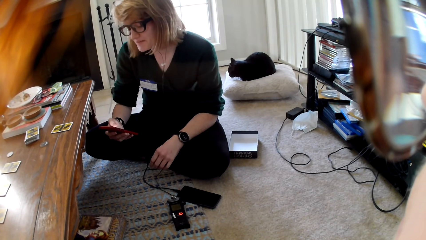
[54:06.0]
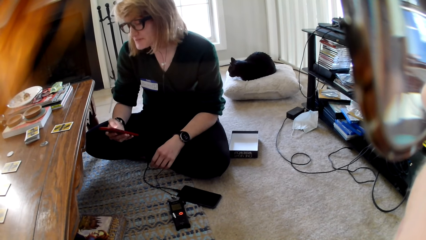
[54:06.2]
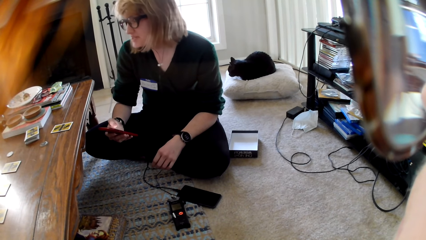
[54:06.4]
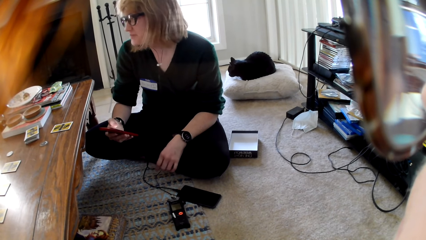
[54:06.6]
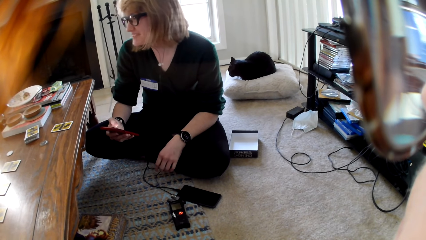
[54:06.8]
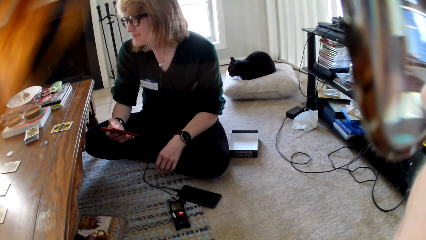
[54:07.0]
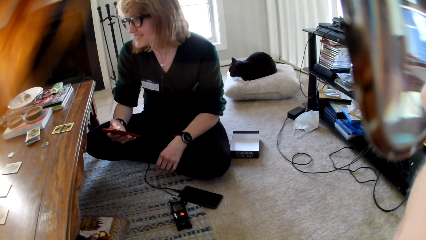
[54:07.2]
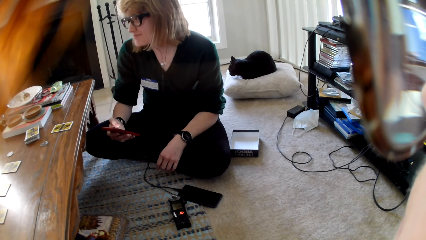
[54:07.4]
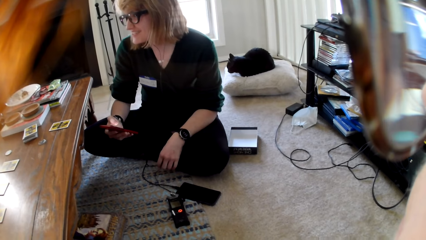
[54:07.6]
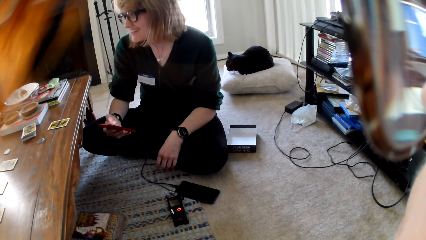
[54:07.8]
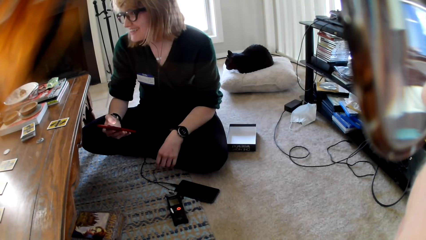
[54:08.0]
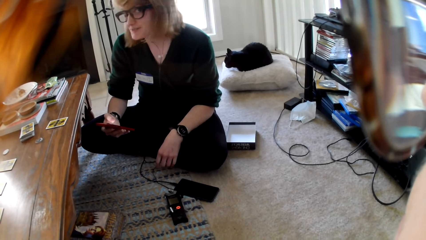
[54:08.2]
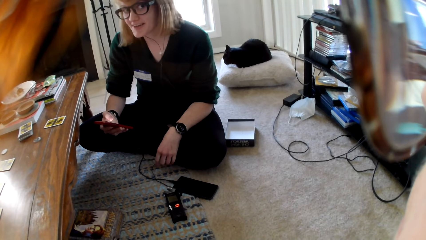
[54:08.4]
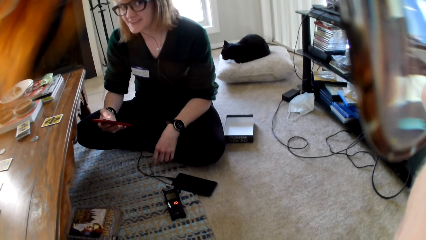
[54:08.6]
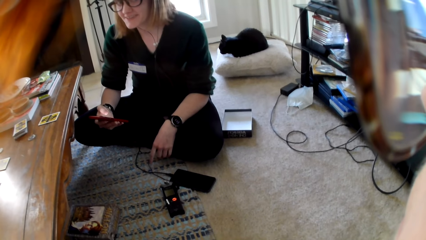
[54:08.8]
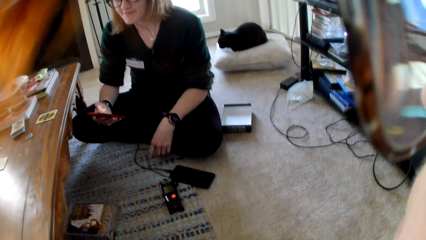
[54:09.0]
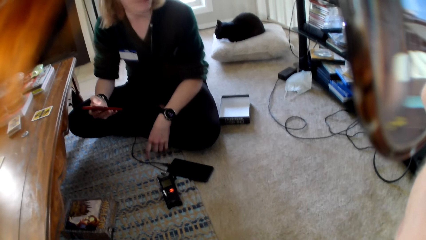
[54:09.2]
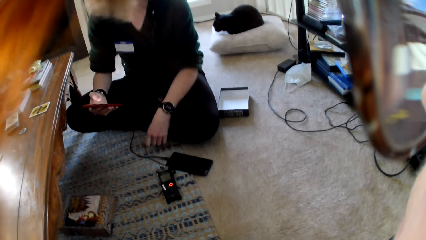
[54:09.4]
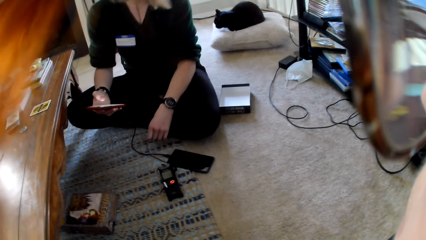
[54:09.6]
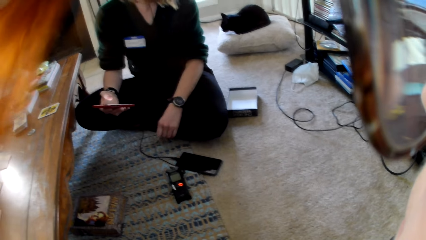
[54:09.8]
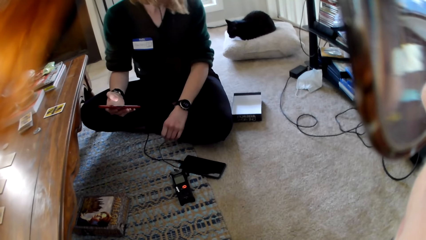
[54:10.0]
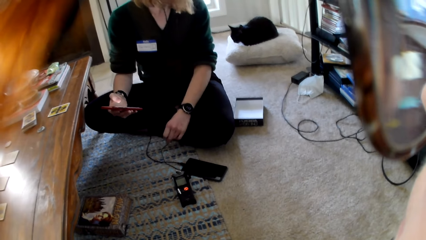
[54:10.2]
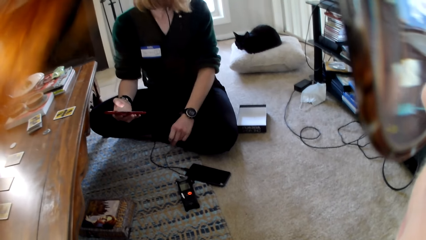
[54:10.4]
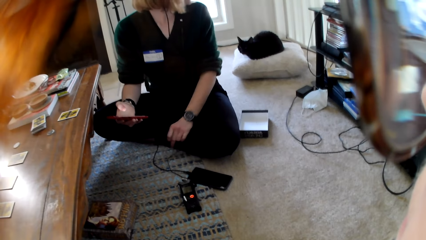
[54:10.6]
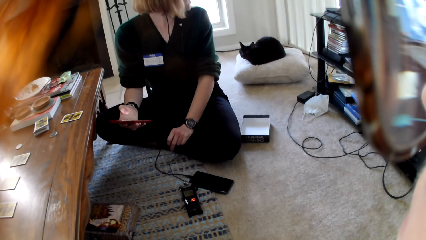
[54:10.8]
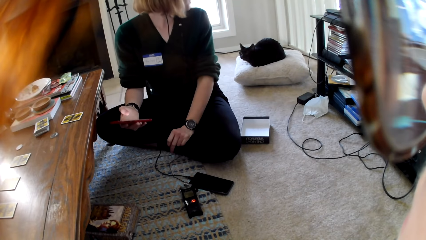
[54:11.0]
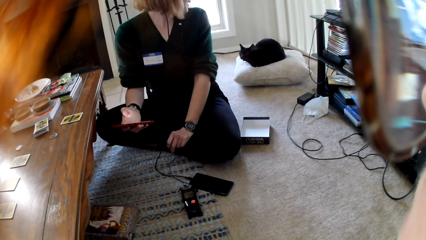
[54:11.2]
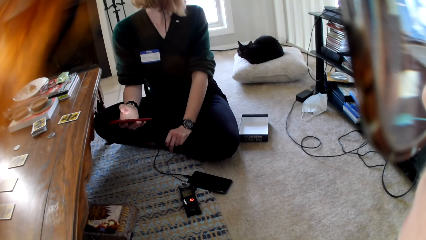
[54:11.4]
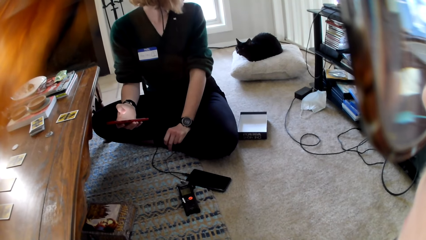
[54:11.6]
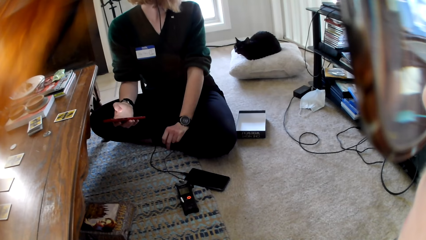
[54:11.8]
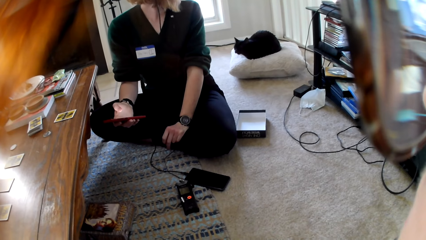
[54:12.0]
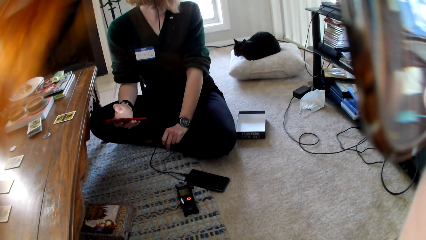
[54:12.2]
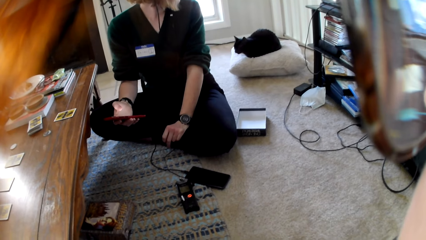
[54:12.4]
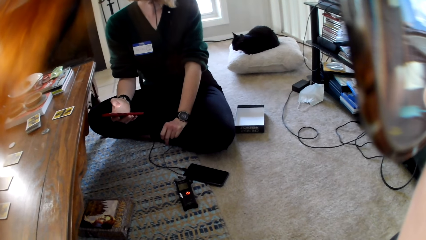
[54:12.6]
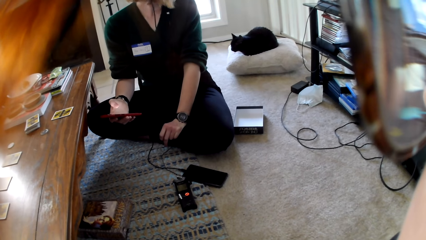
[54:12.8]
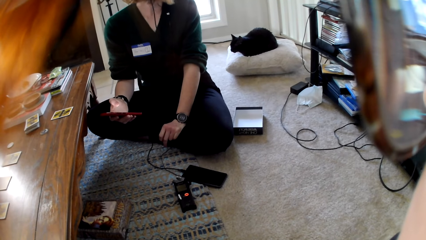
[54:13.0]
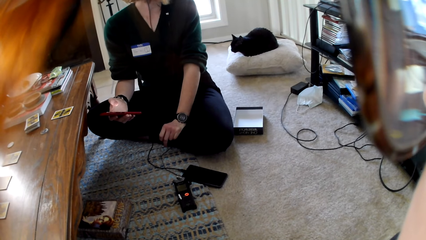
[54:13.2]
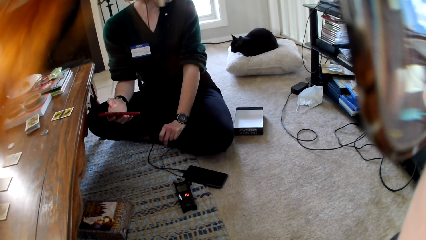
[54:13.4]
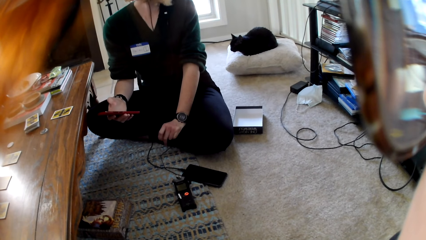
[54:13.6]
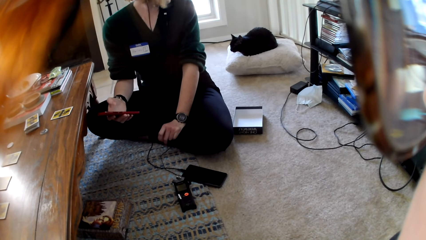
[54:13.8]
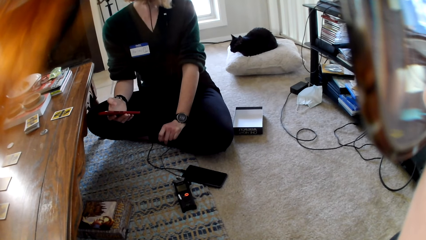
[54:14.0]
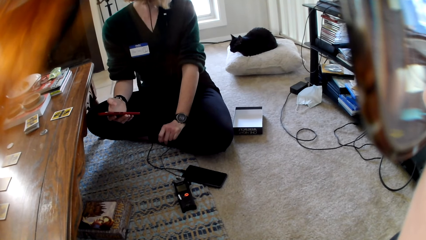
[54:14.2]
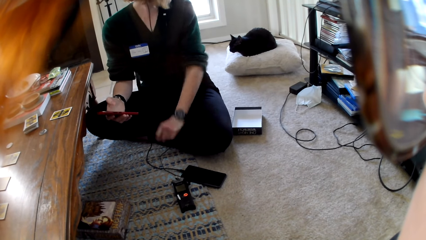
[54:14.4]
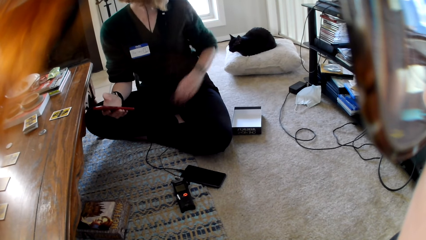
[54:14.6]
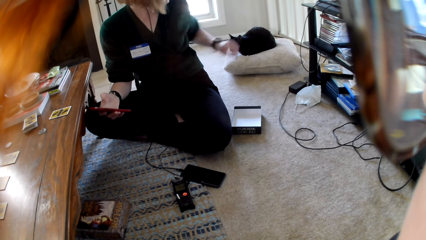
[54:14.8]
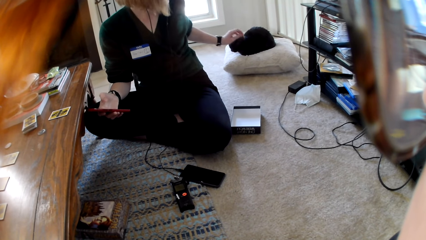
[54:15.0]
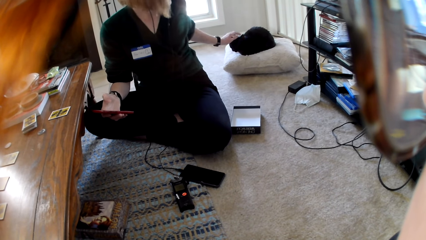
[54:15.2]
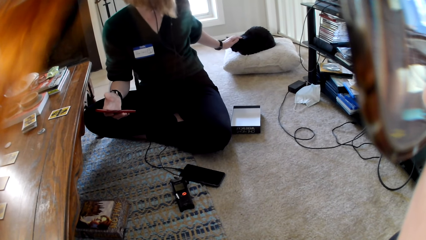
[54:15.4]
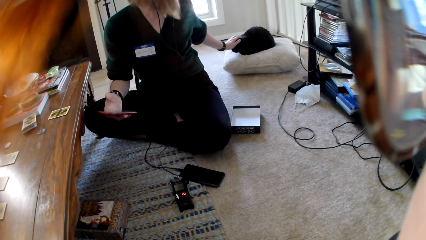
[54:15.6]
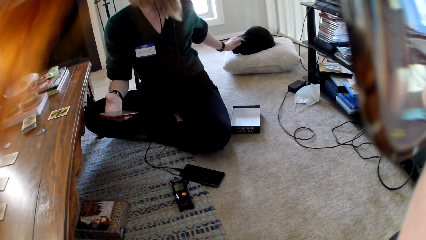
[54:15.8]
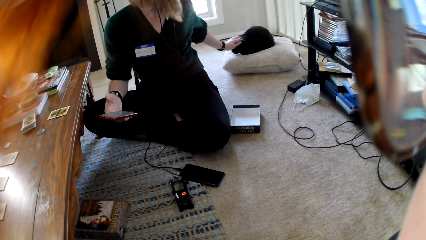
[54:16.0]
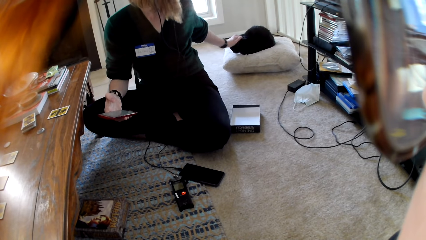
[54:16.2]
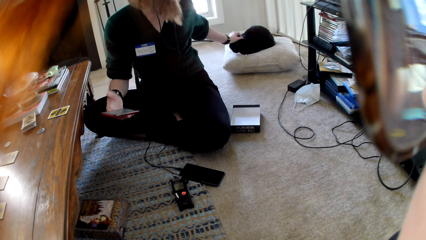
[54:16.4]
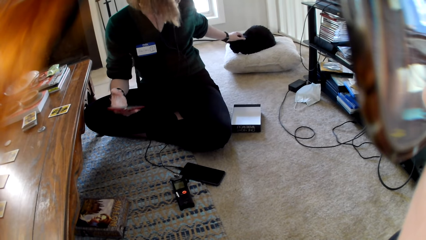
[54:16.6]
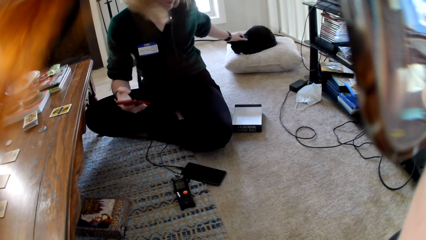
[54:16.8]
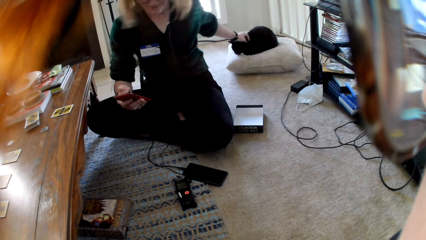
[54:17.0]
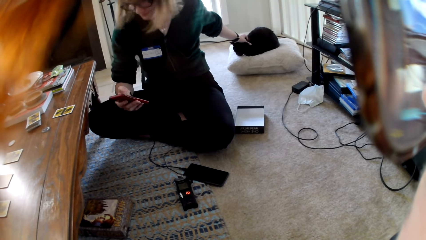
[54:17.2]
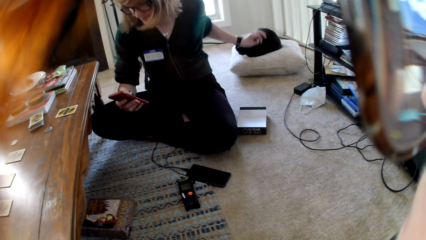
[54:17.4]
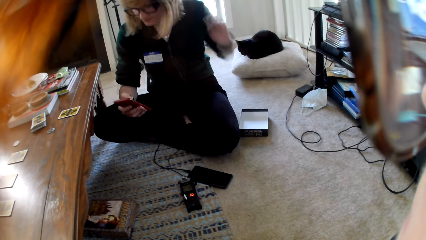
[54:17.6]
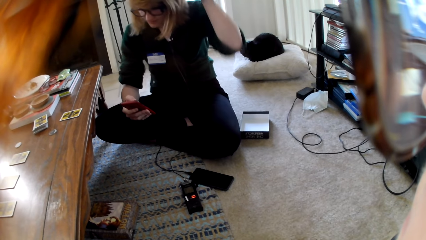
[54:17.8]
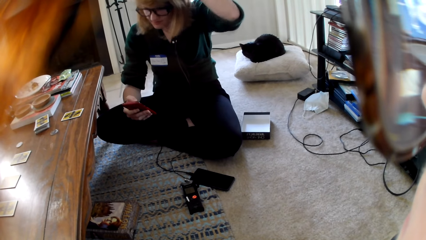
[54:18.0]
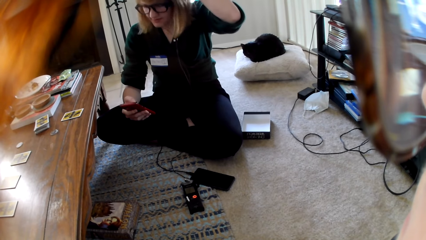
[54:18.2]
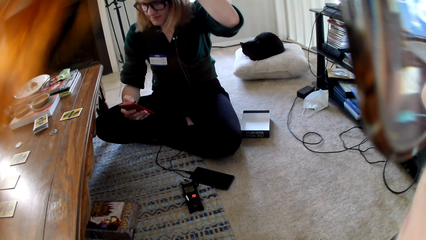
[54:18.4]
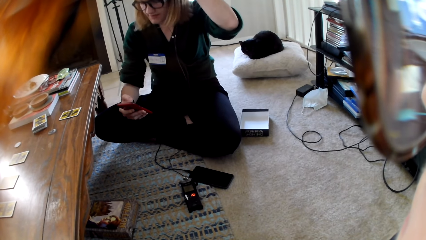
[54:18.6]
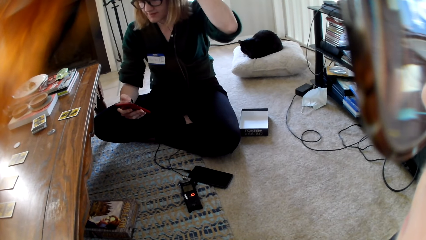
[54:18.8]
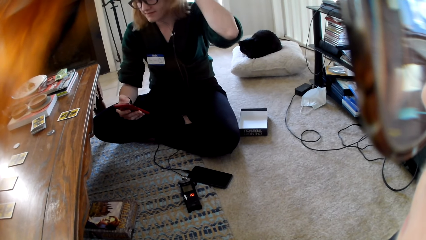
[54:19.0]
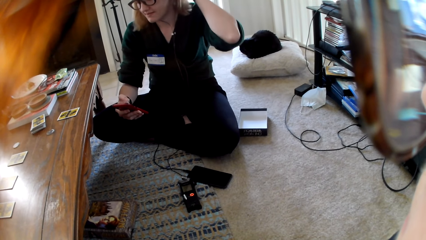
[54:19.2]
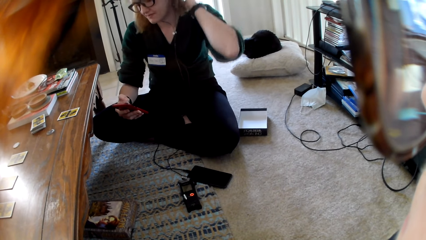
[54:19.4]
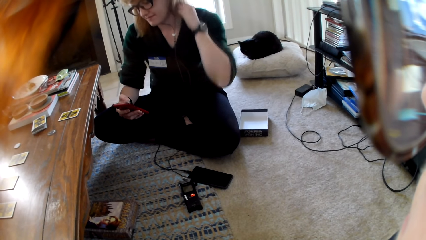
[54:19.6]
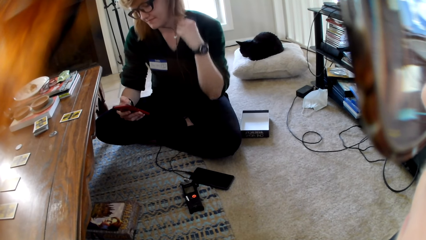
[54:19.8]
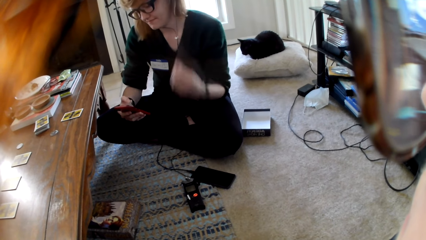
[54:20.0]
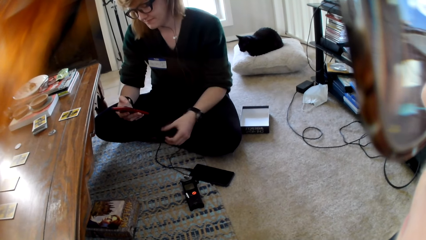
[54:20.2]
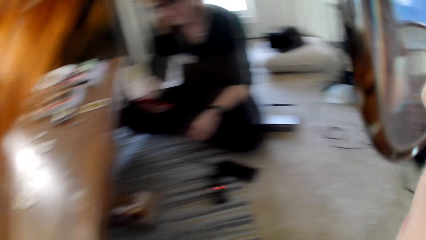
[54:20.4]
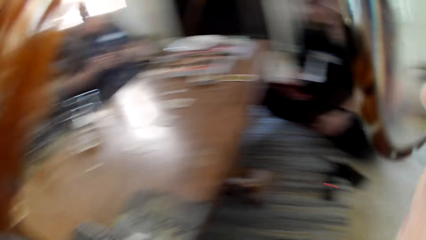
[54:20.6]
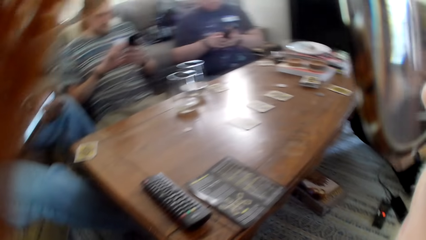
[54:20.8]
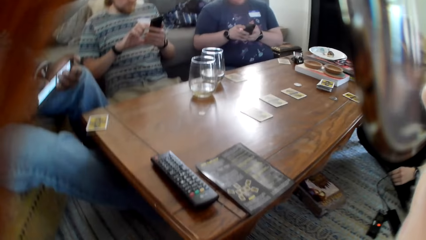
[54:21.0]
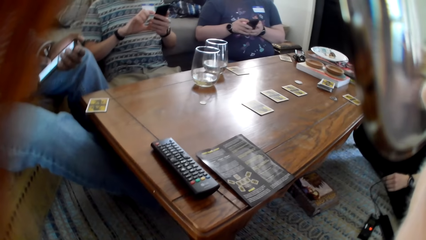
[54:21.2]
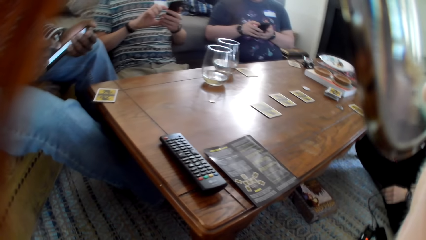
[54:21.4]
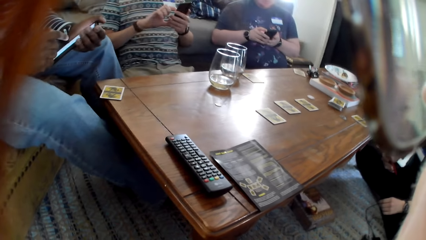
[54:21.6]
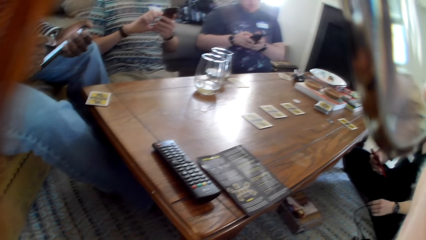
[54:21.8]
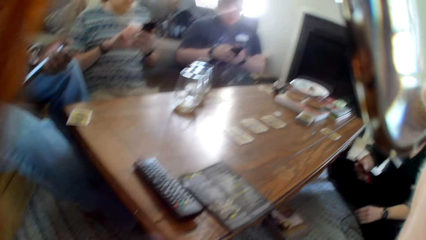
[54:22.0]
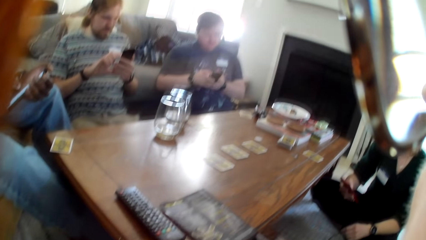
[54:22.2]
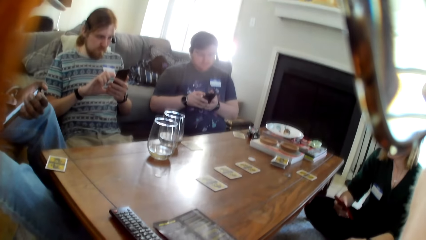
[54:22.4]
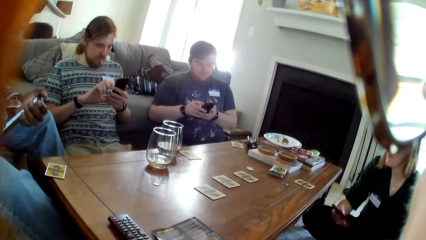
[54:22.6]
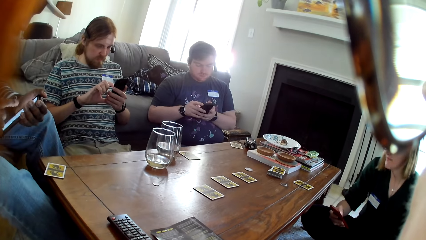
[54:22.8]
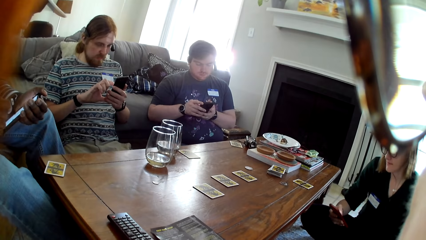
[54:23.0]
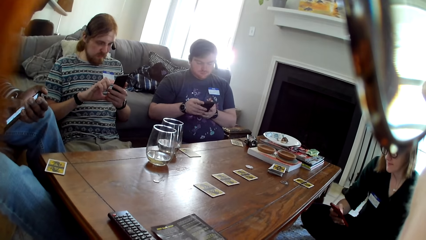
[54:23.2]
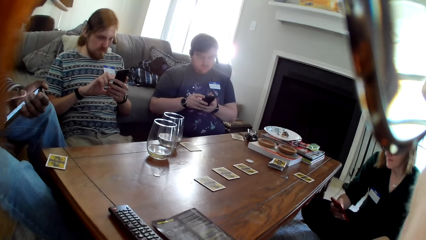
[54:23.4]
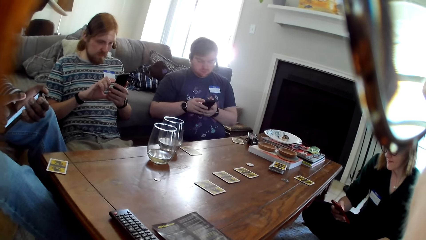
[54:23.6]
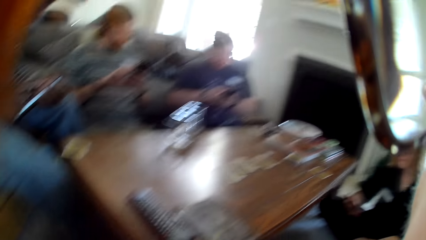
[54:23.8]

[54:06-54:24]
A woman touches a cat and holds the cat. The woman scratches her head and holds the cat. The woman aligns her hair and drops her hand. The men hold their phones. A person uses a phone. Another person uses a phone. Another person uses a phone.
